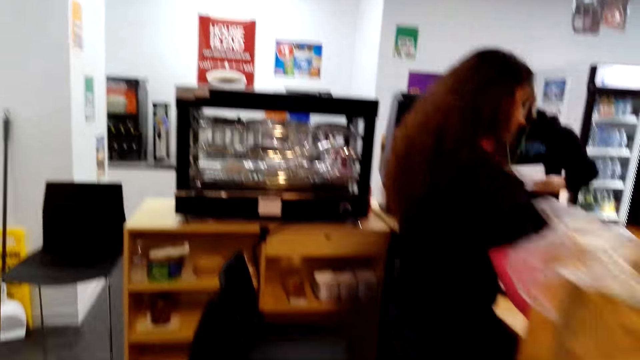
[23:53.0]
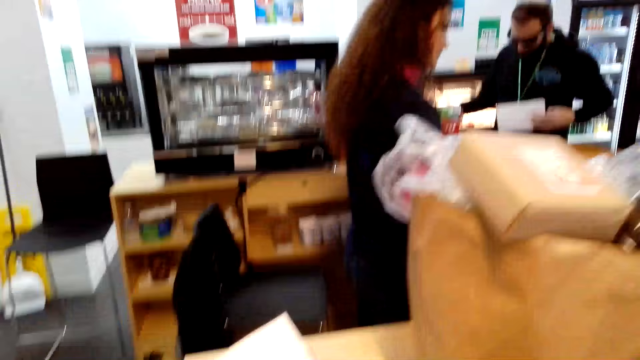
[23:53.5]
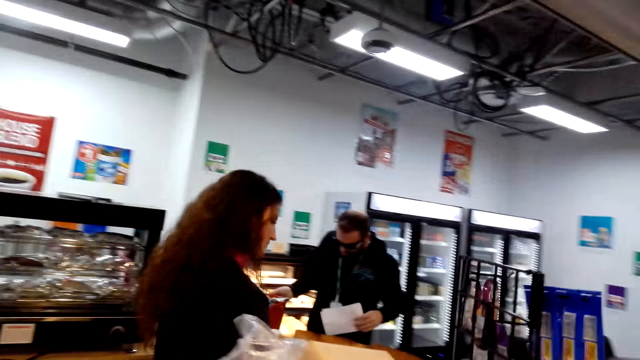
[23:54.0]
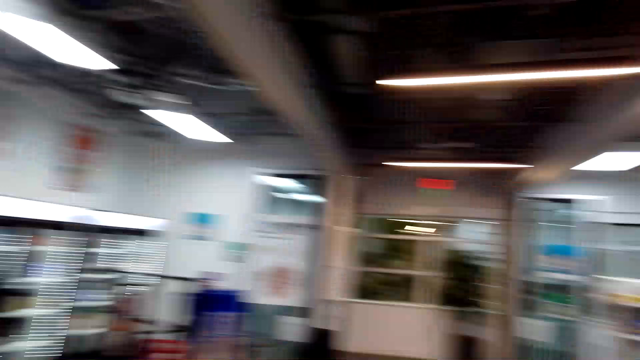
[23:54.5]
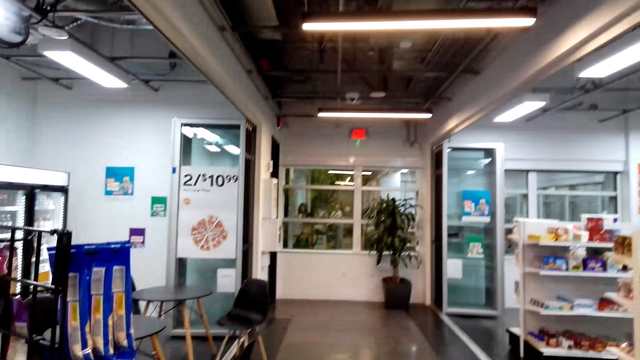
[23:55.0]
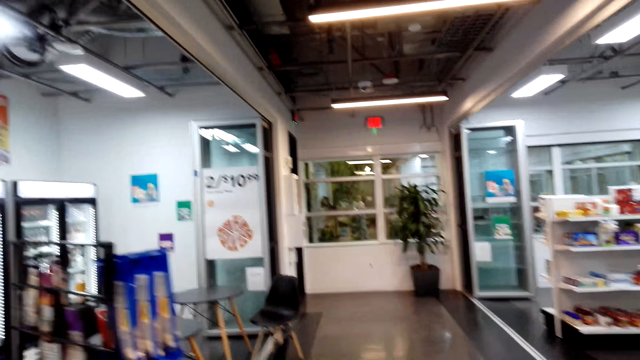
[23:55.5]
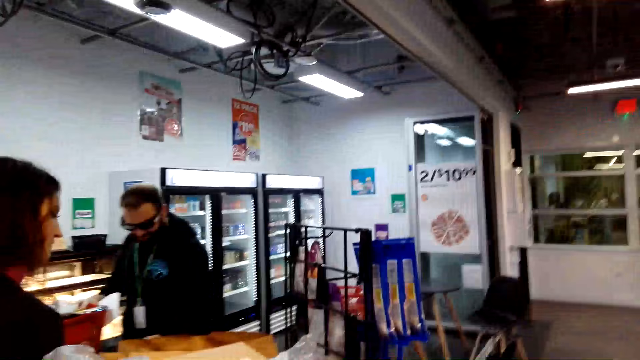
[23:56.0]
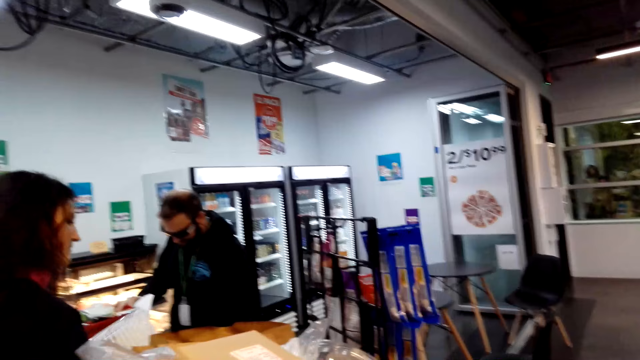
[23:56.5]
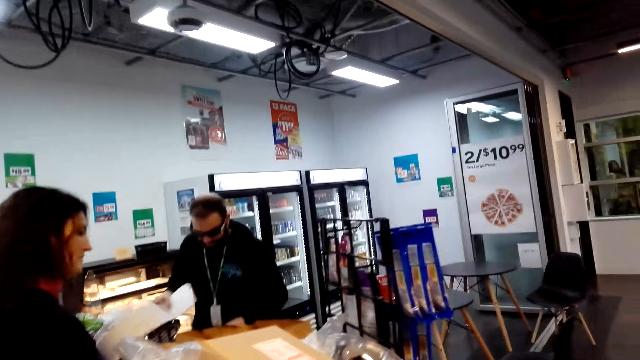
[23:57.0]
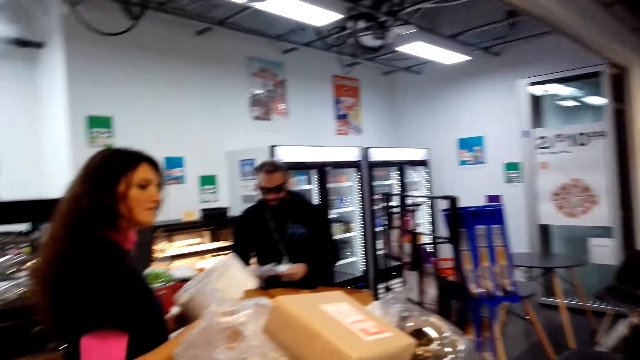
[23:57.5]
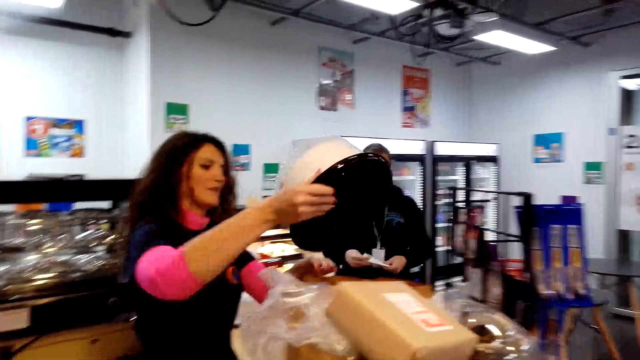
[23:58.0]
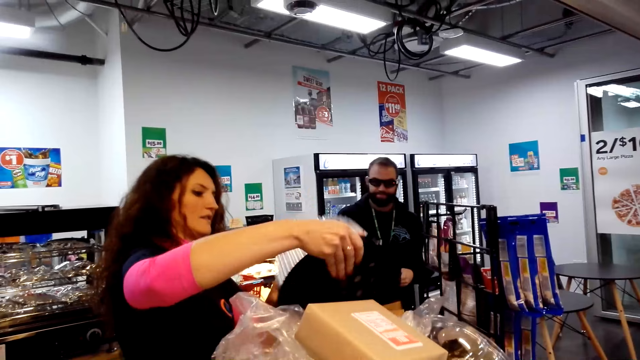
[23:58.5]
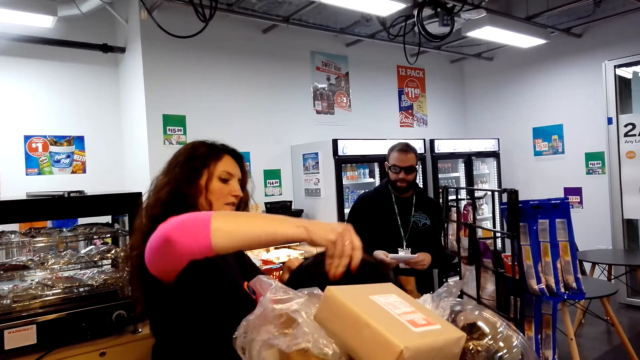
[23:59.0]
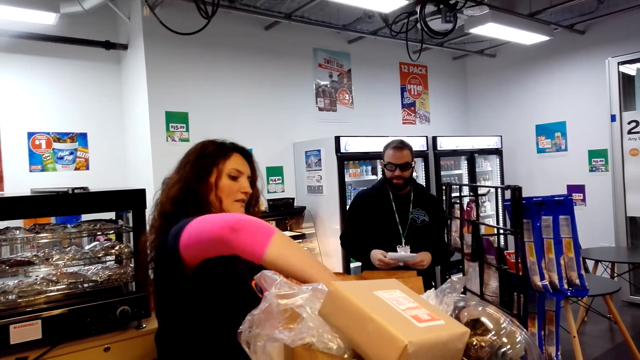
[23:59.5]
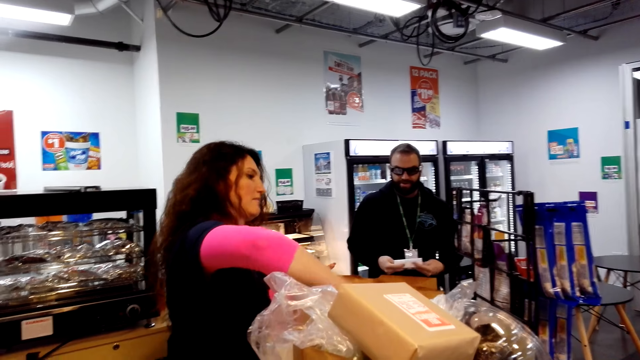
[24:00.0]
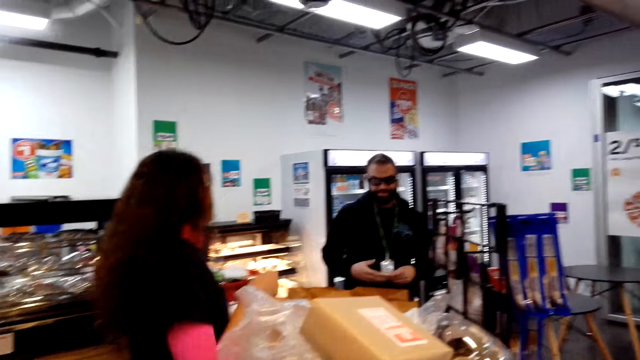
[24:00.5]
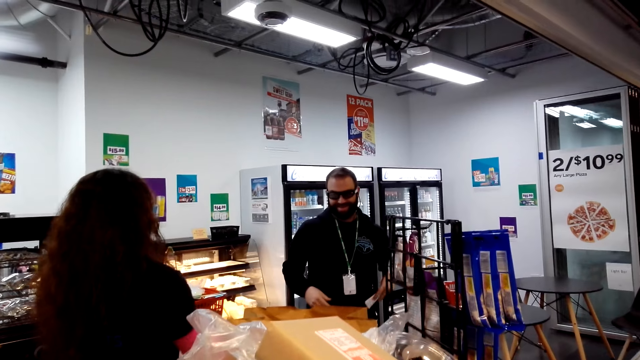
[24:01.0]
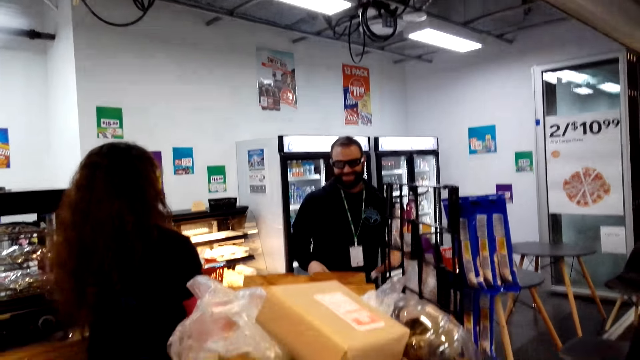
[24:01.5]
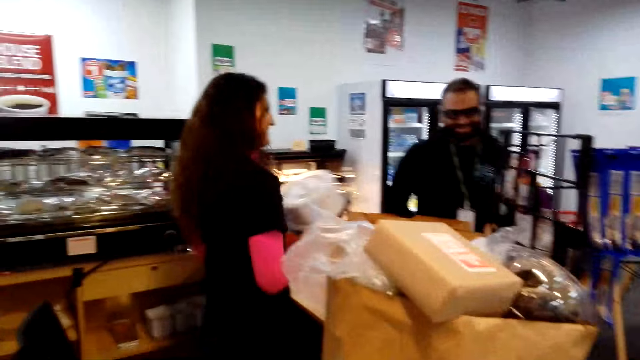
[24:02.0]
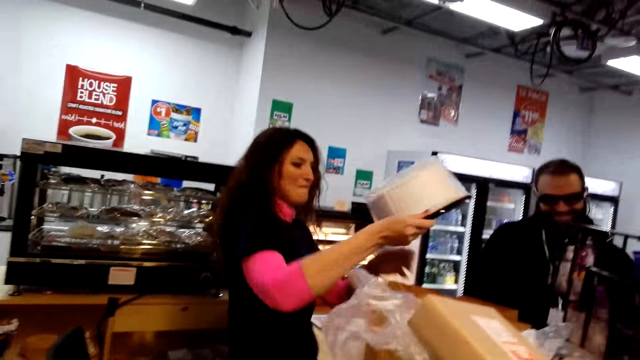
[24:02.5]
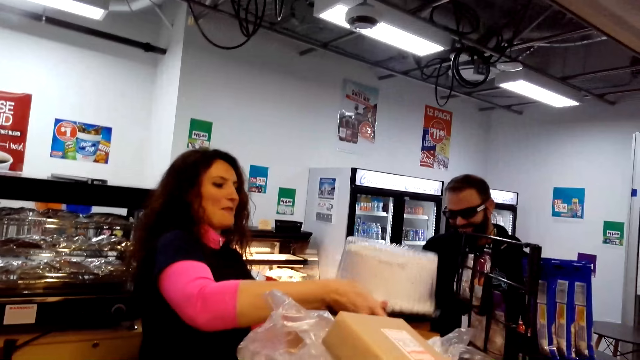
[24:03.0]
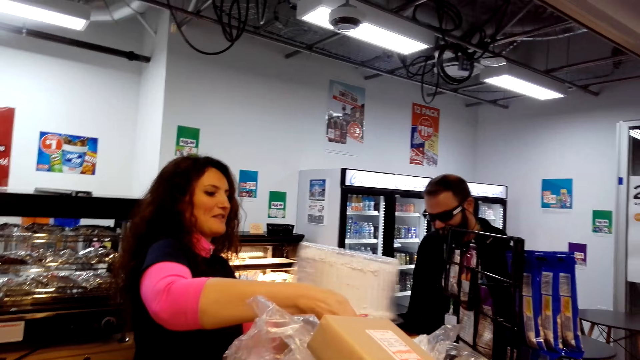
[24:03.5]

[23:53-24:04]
The camera wearer looks around the supermarket. The cashier puts the cake in the shopping bag.

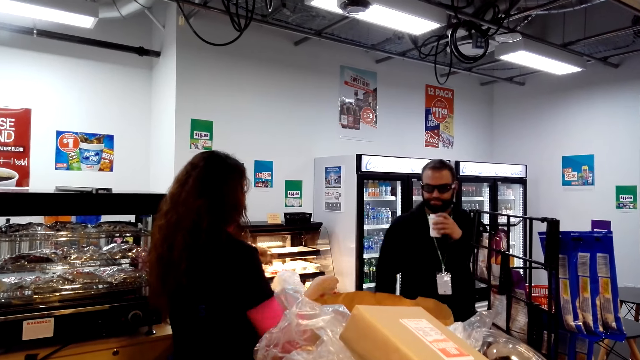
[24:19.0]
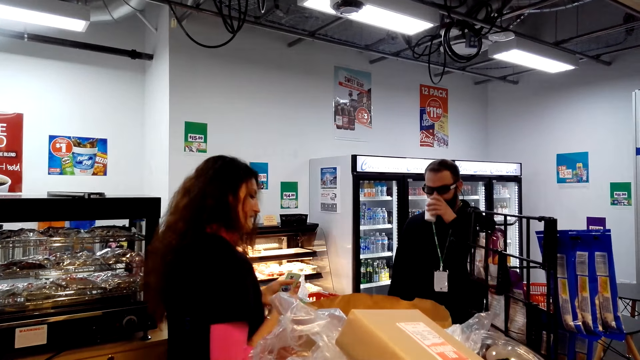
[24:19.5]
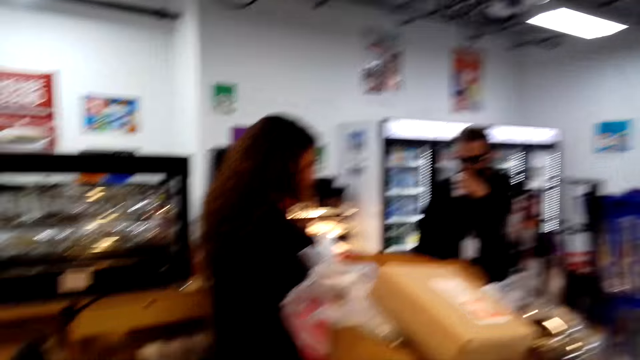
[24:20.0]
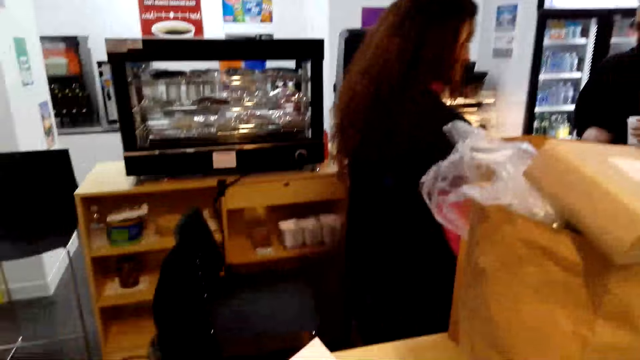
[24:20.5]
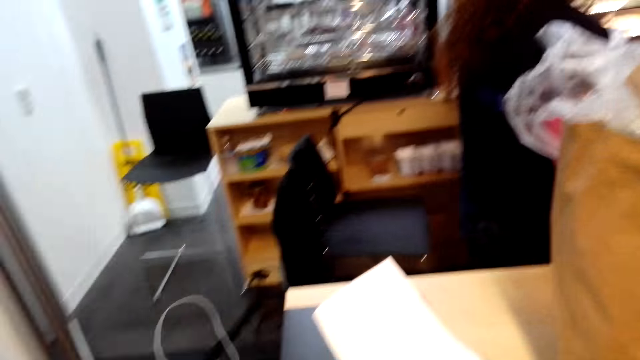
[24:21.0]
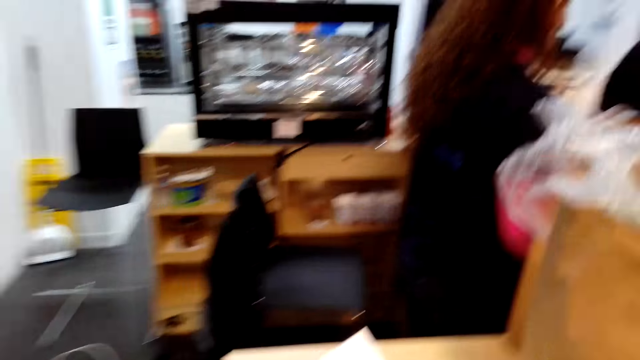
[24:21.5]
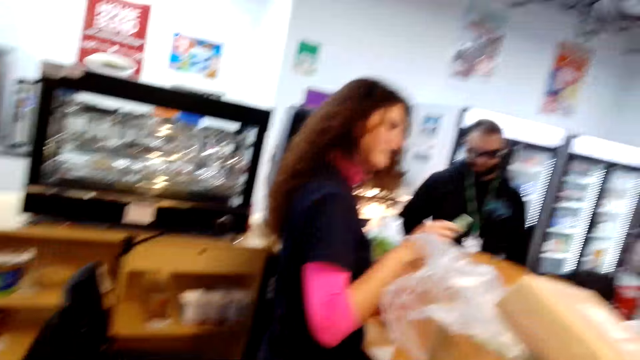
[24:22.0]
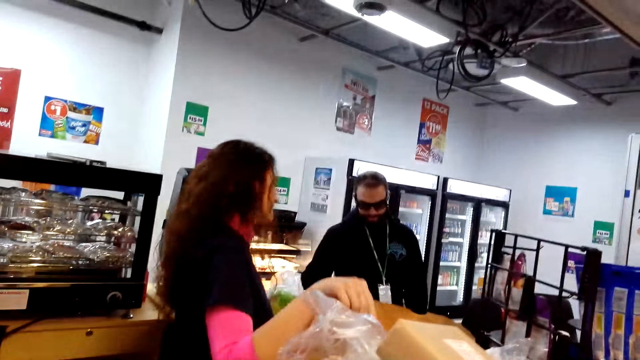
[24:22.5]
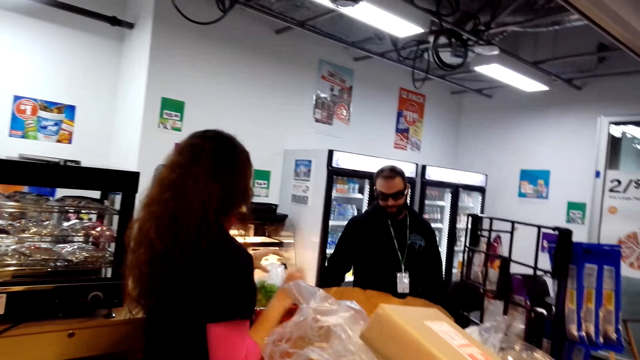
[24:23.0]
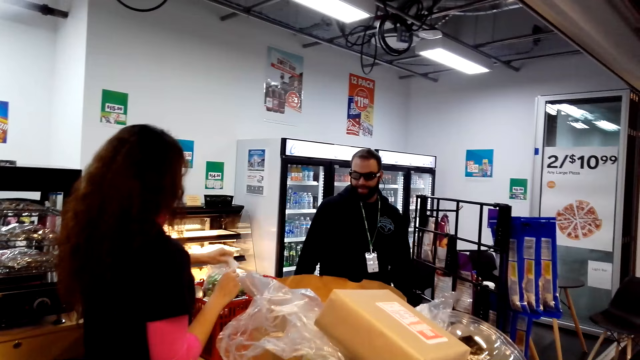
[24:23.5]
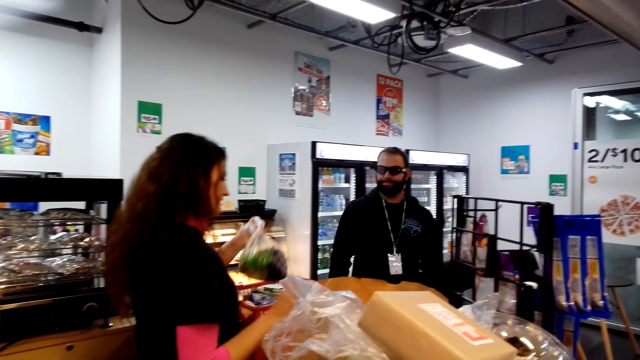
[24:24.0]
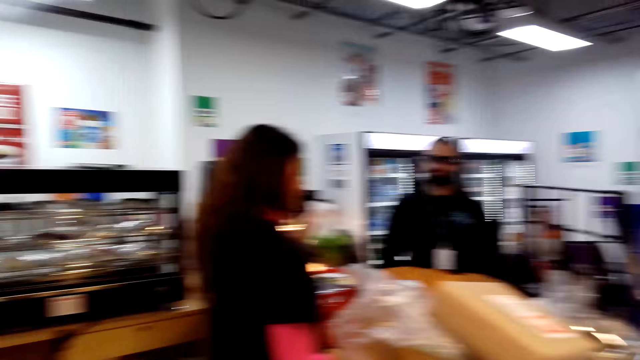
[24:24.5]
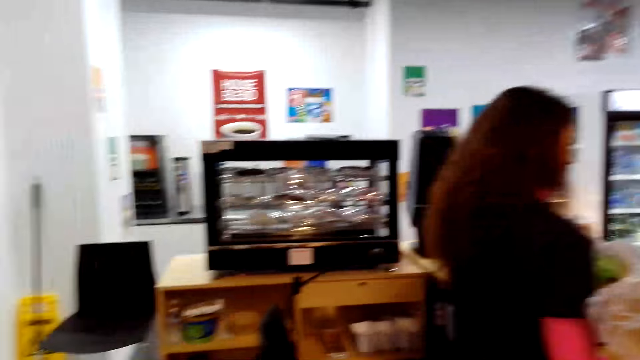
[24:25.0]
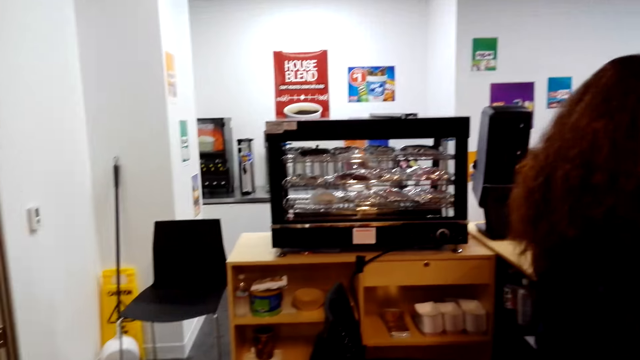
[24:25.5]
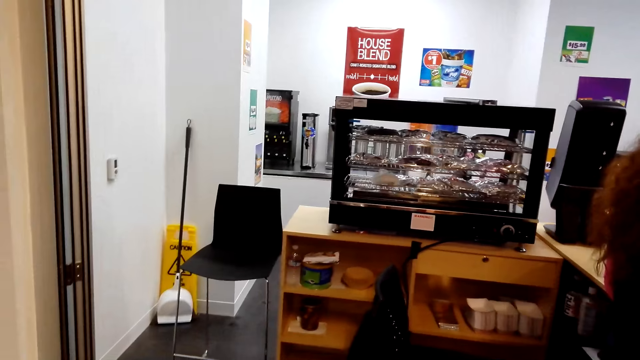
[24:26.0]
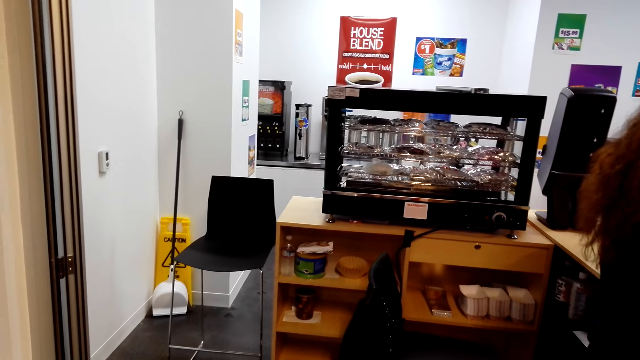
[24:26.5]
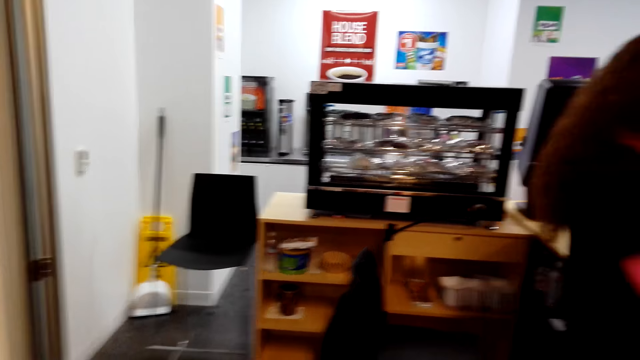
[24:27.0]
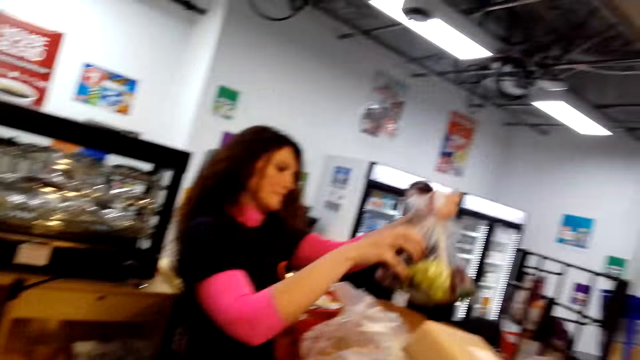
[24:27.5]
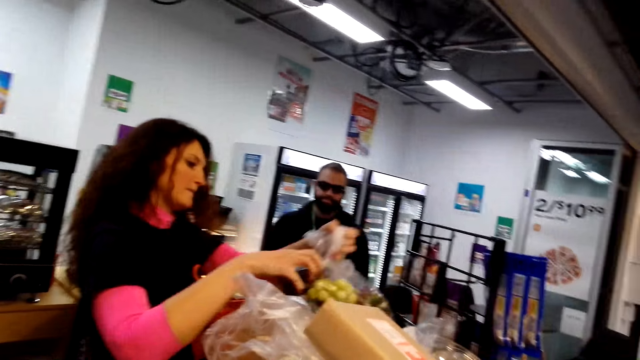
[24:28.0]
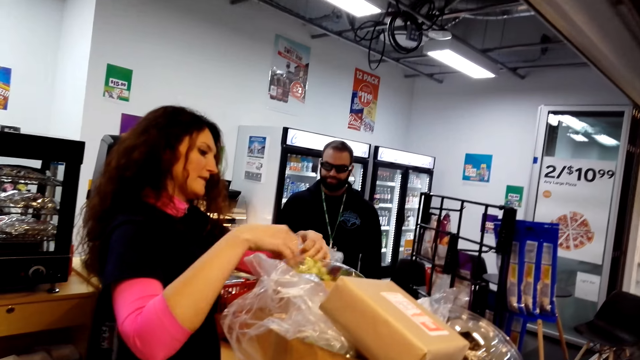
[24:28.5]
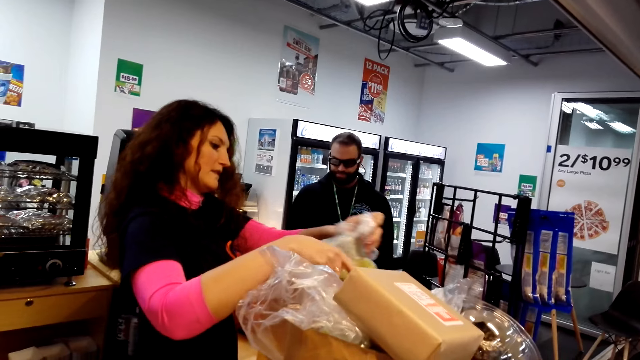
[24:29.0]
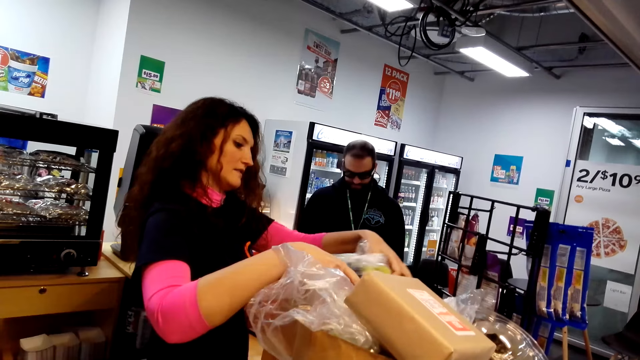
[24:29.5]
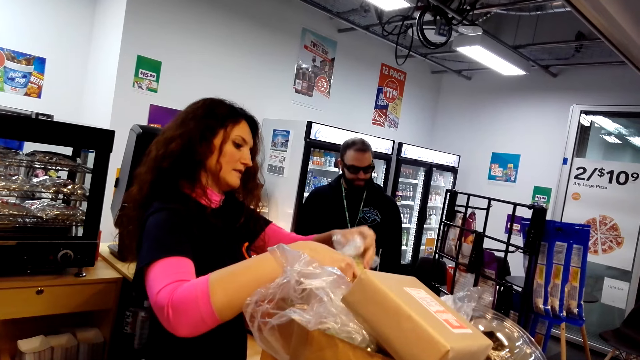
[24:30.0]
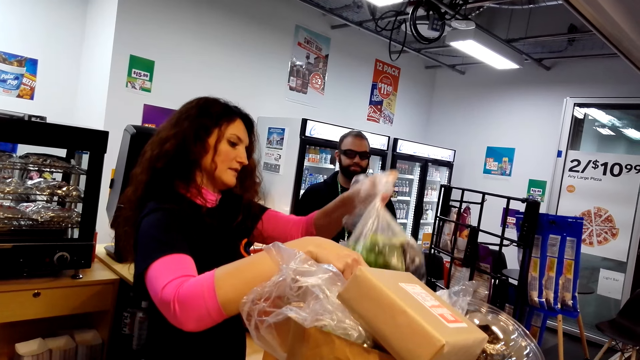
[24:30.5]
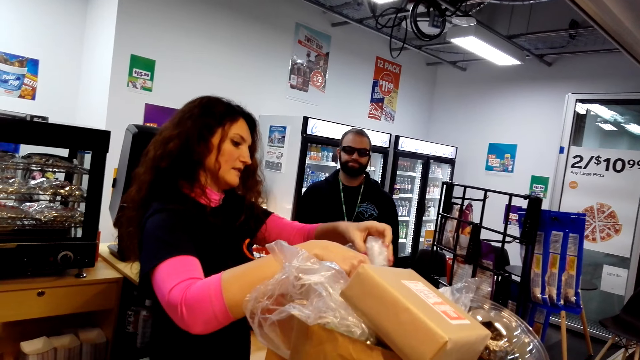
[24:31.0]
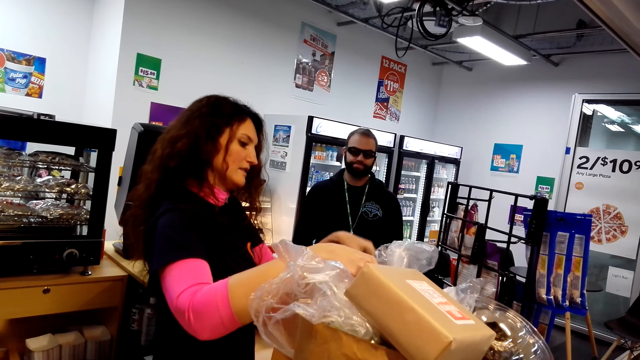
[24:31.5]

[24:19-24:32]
The camera wearer looks around the supermarket. A woman holds a paper bag. The woman puts items in the paper bag.
